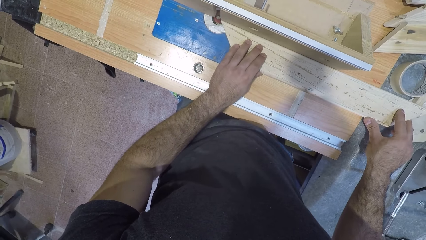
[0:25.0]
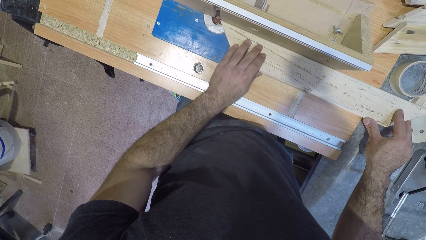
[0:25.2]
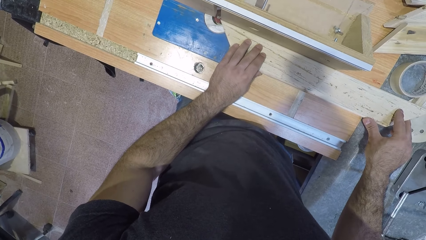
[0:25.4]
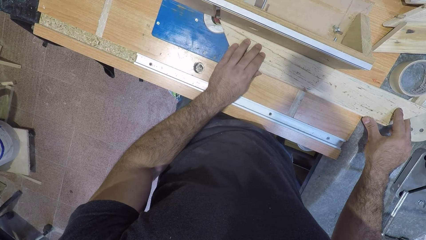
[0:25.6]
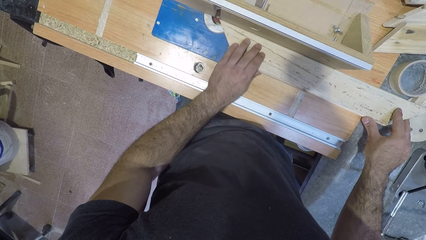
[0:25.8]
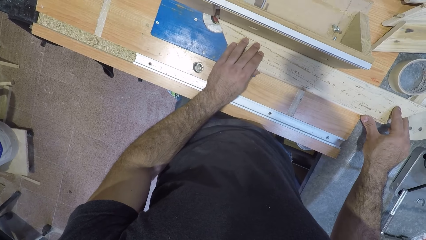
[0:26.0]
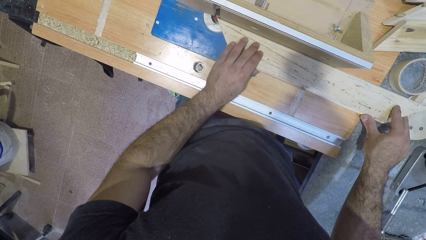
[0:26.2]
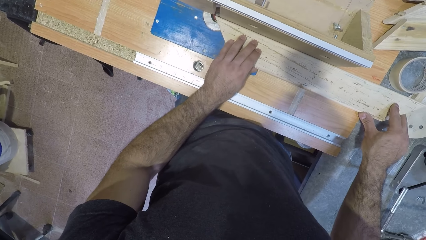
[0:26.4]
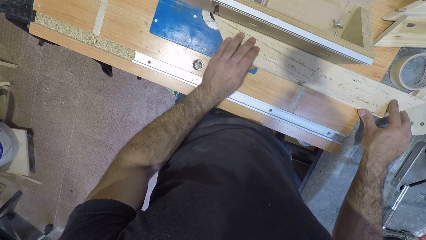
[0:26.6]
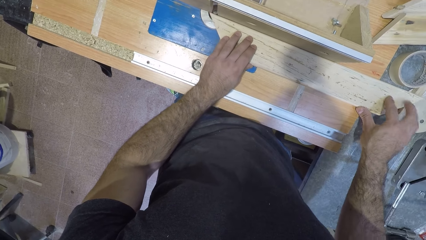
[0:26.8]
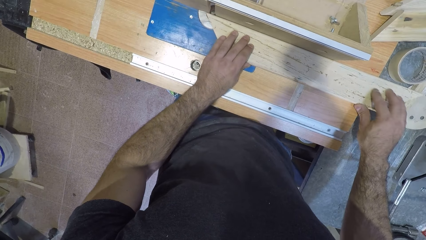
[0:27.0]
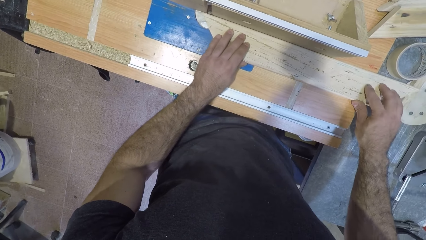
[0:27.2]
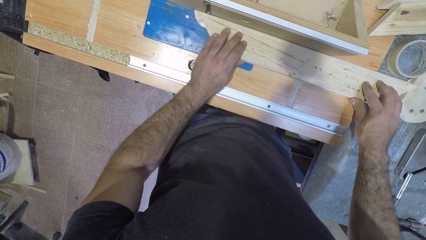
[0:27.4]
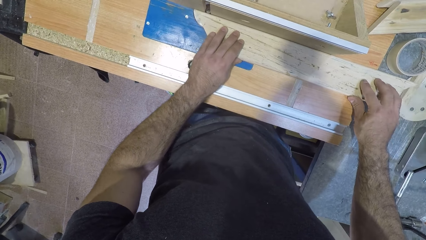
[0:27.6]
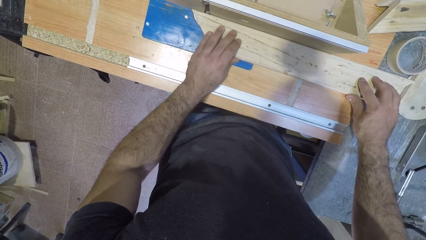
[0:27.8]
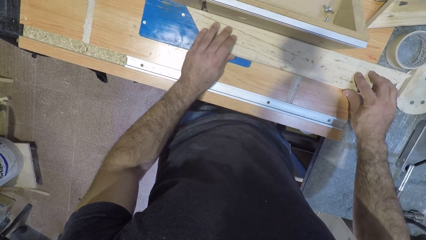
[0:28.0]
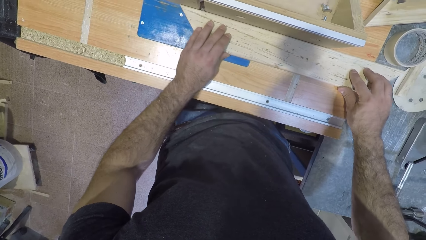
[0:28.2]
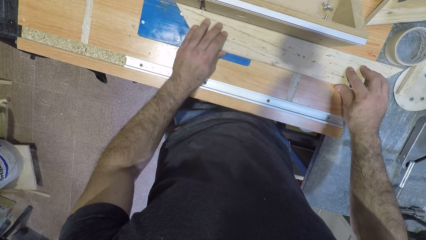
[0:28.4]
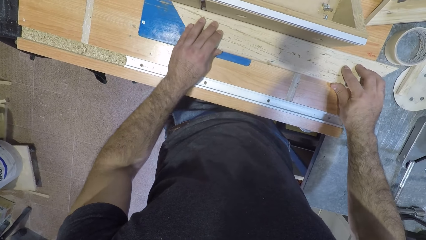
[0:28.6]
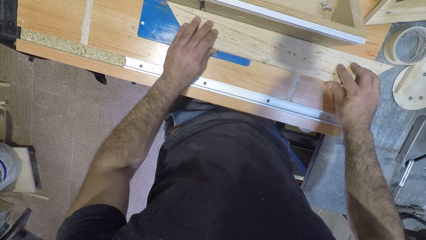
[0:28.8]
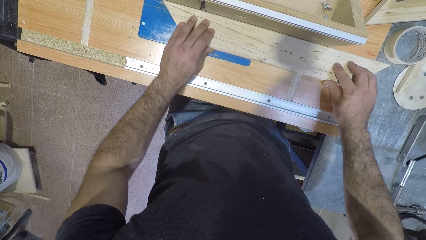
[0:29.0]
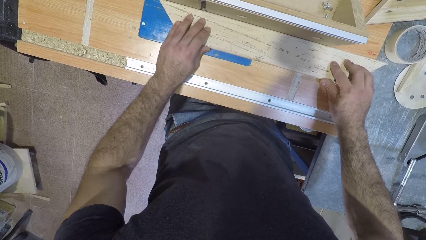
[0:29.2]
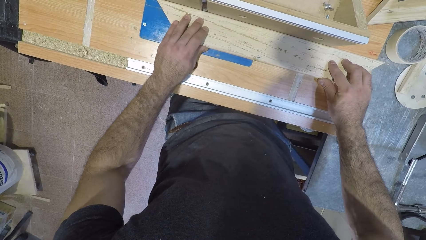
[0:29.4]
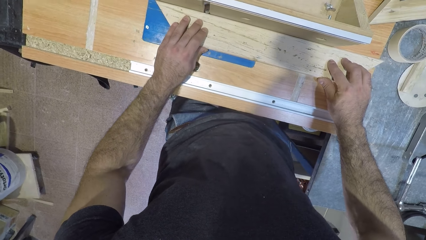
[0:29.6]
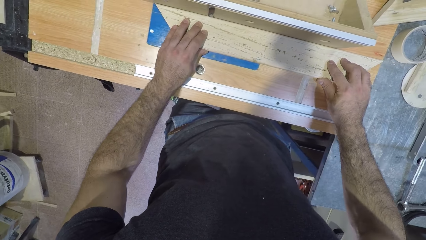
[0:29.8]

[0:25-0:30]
The camera wearer shapes the wood with a wood shaper.

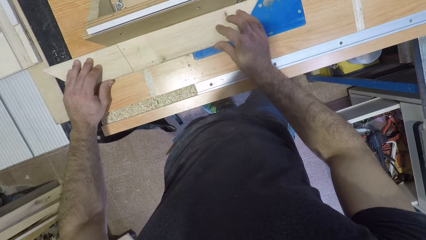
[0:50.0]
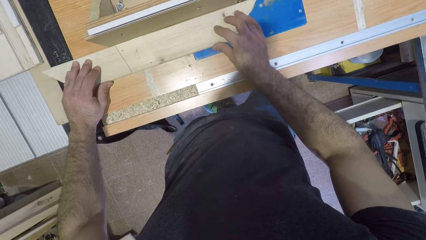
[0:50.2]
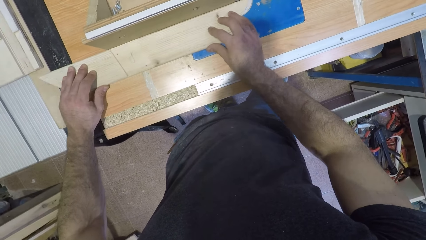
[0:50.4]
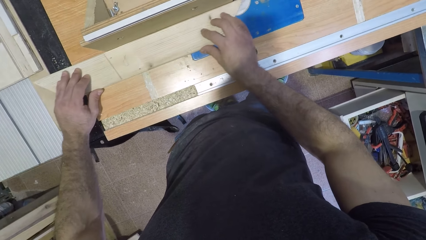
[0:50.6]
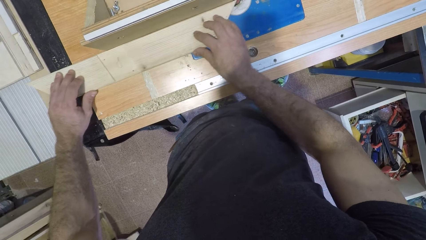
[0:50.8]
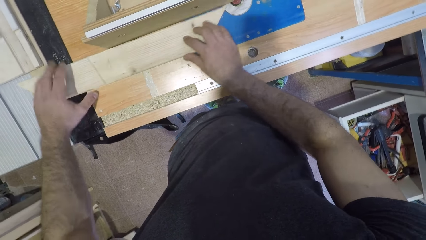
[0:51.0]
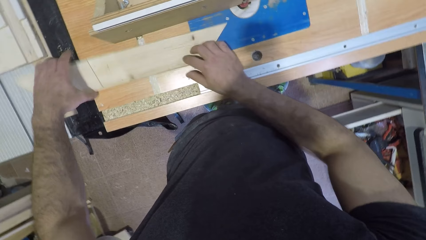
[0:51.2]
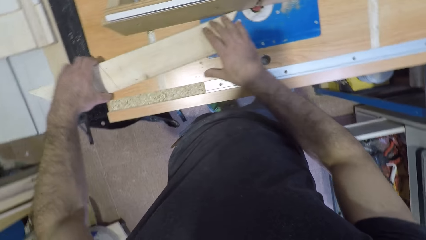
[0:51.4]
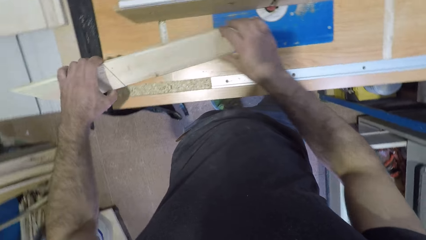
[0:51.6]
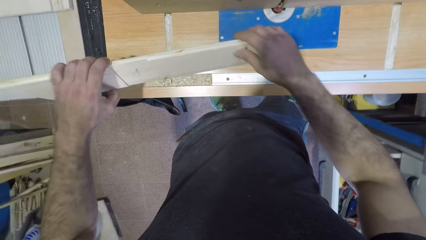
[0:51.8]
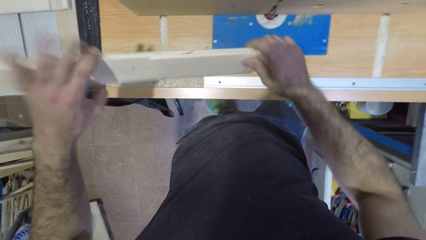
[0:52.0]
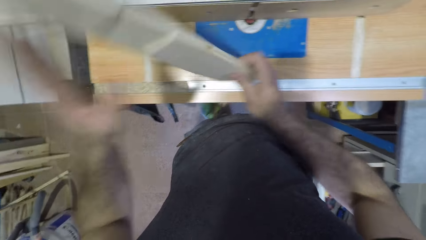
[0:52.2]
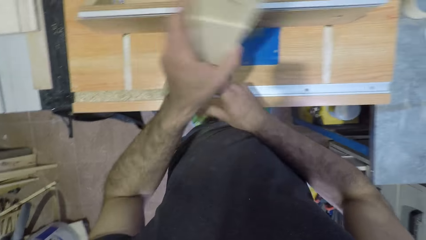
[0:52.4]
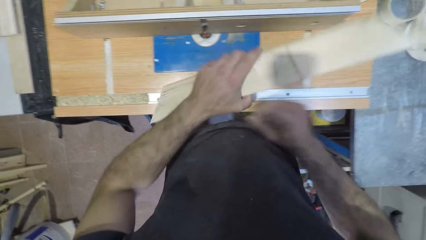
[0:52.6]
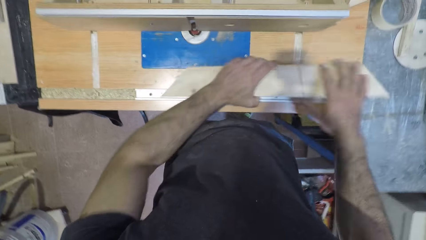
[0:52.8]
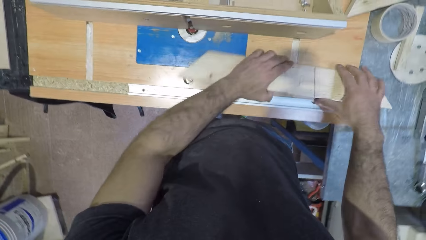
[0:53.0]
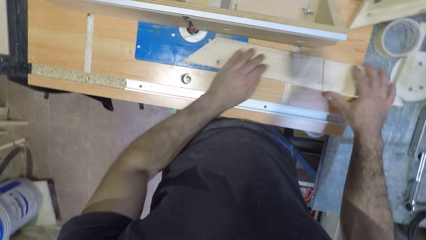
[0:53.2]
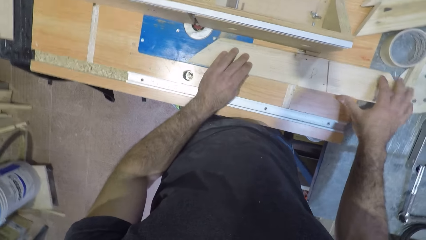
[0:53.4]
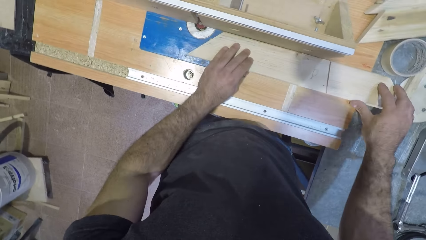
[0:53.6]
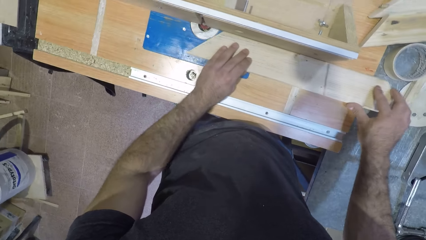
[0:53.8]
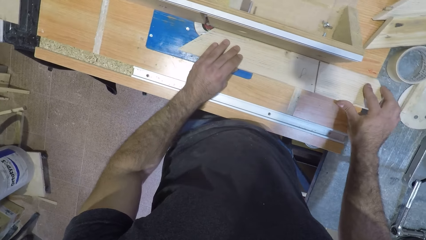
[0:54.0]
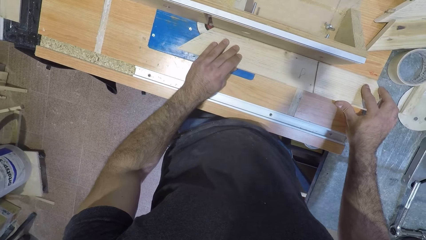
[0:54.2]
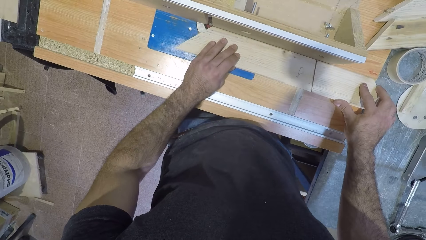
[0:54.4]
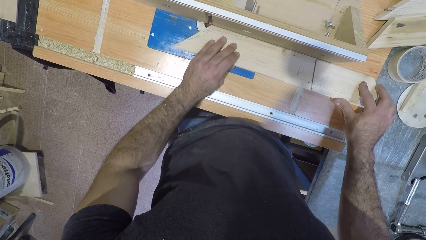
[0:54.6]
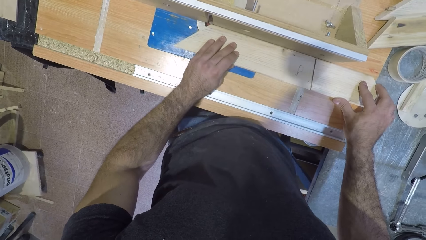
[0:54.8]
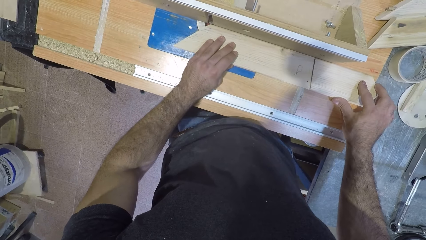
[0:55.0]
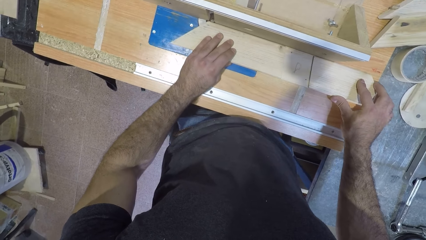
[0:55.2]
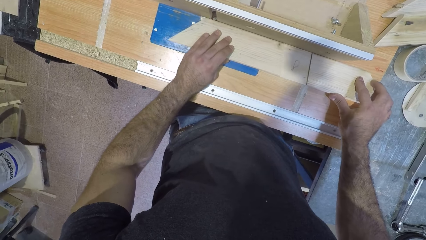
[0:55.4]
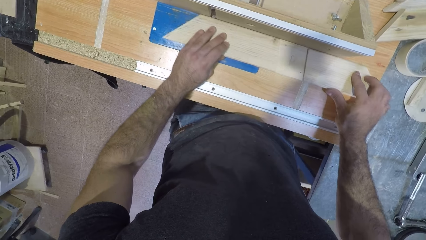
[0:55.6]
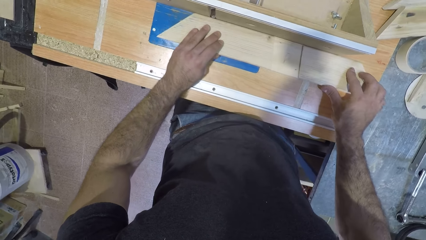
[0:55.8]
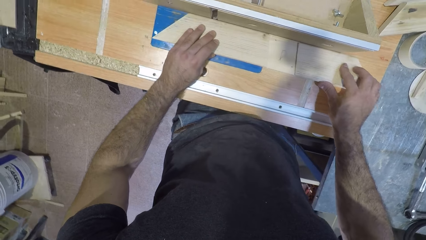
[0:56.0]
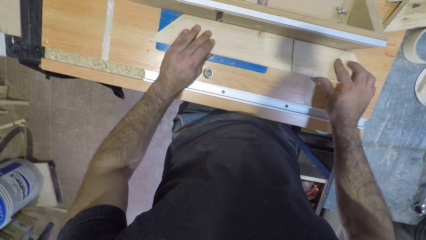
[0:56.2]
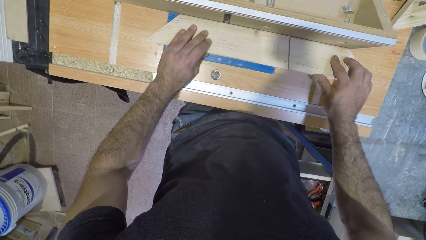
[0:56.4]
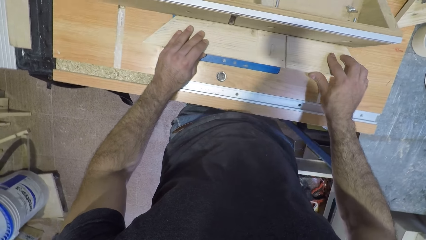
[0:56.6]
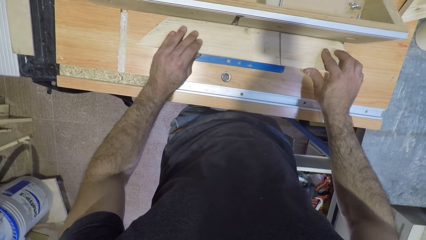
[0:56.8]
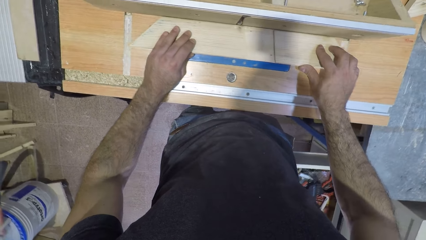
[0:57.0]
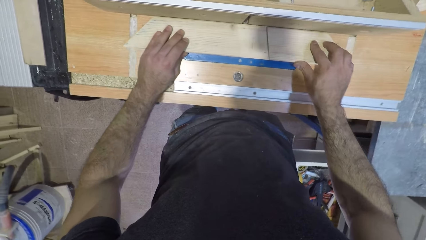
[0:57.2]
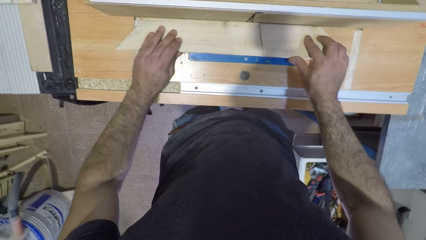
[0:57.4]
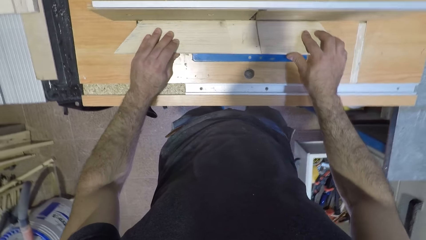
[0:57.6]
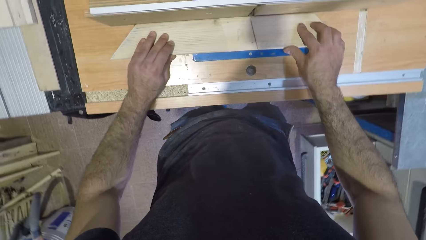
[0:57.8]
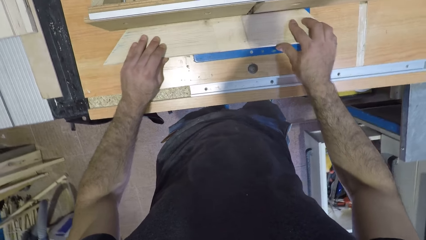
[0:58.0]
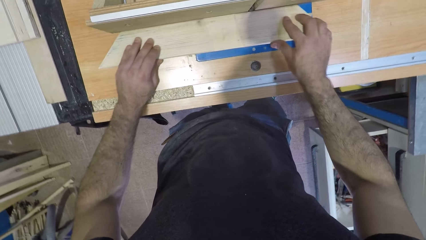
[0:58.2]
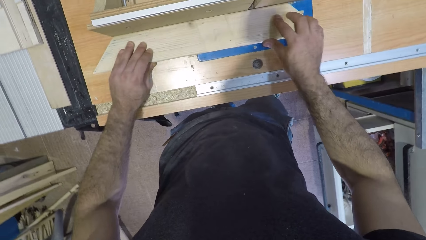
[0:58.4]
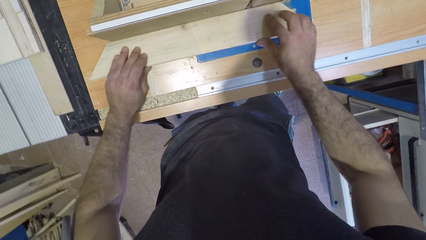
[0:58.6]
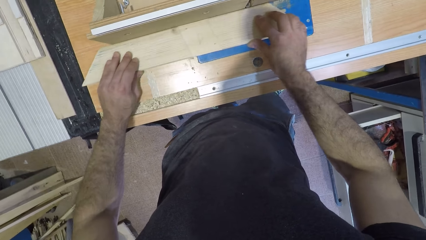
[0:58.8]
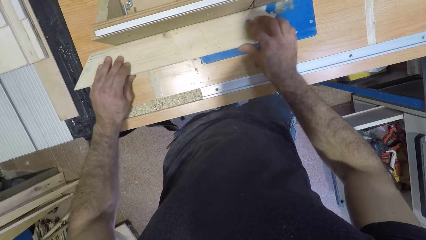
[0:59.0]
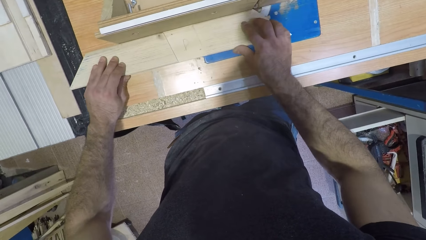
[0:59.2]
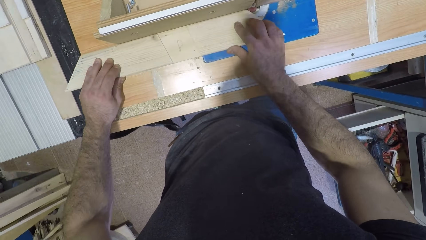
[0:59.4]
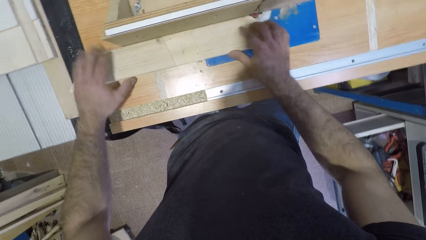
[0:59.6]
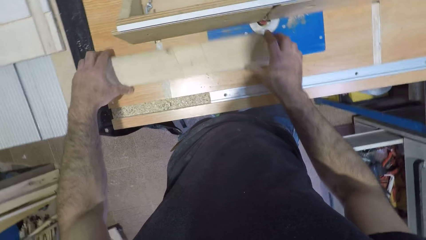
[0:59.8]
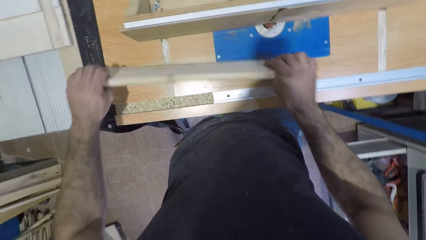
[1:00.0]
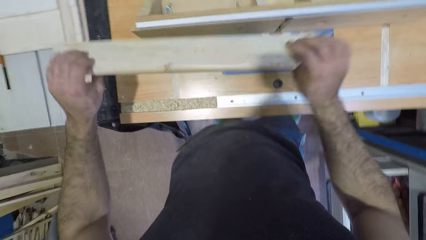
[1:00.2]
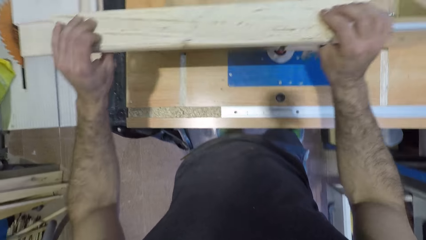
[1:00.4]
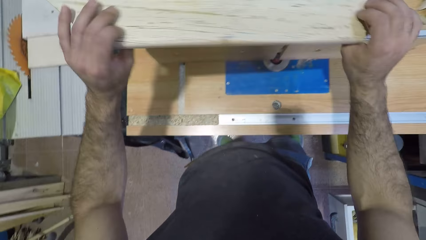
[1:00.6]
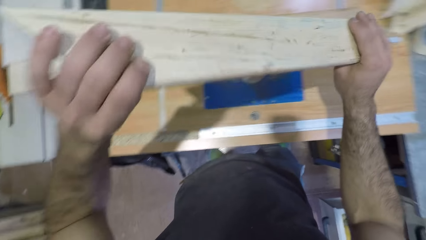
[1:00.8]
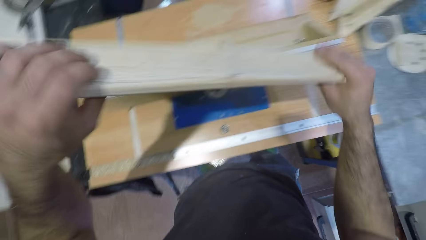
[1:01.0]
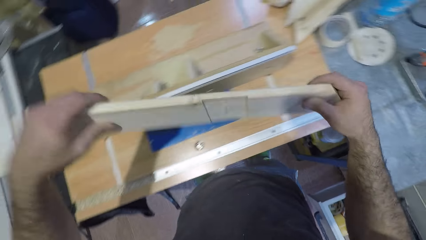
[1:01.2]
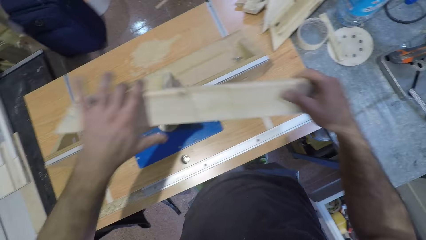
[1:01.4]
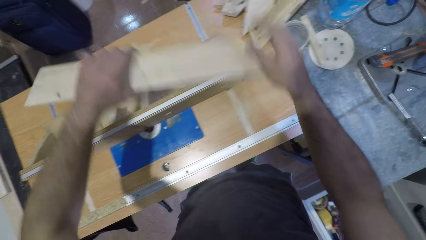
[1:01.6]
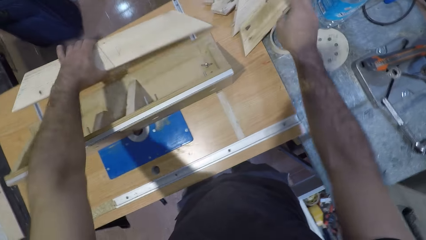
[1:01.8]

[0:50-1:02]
The camera wearer lifts the wood off the wood shaper. They put the wood on the wood shaper. They shape the wood with the wood shaper. They lift the wood off the wood shaper.
